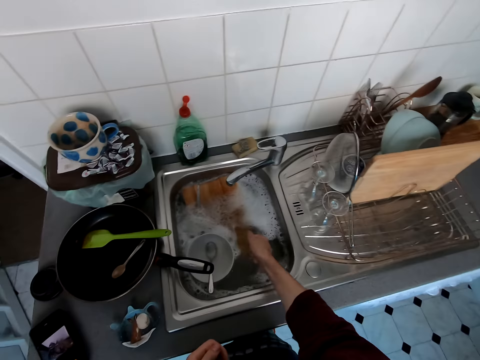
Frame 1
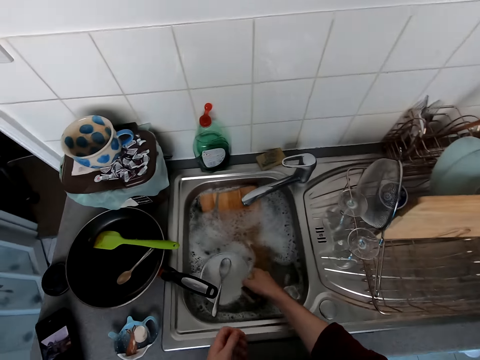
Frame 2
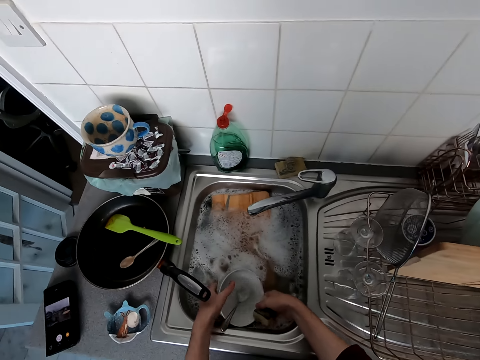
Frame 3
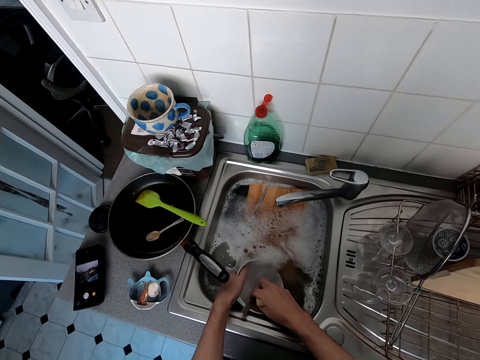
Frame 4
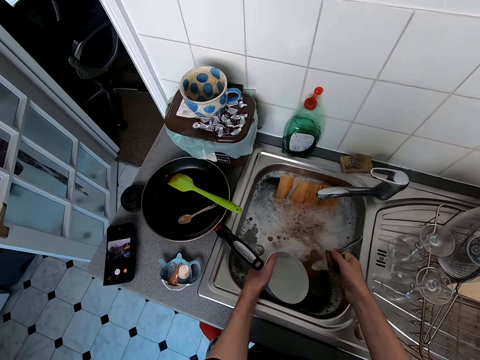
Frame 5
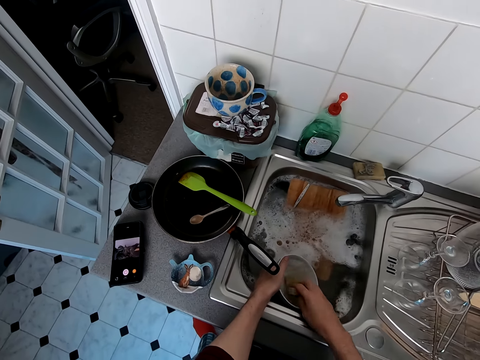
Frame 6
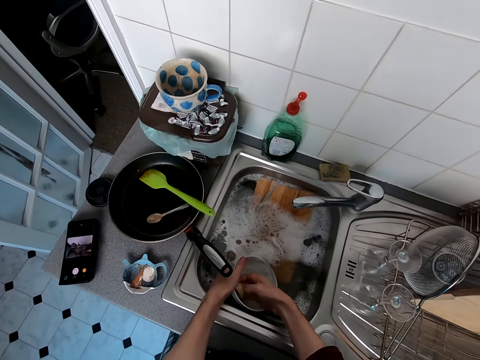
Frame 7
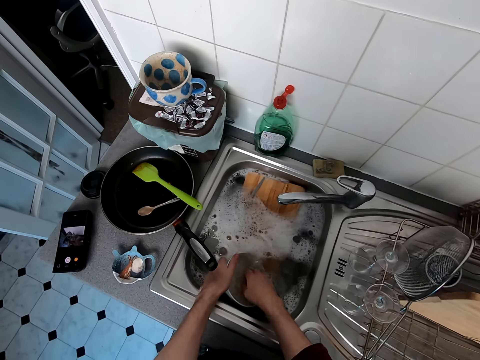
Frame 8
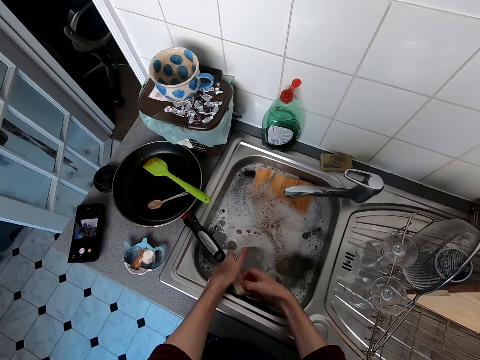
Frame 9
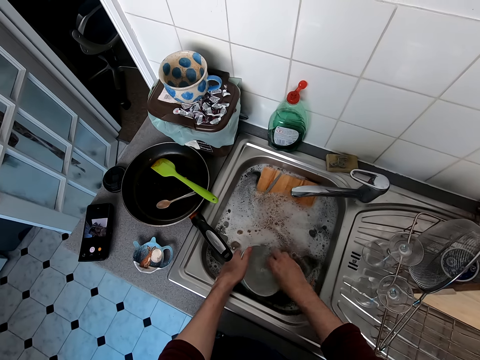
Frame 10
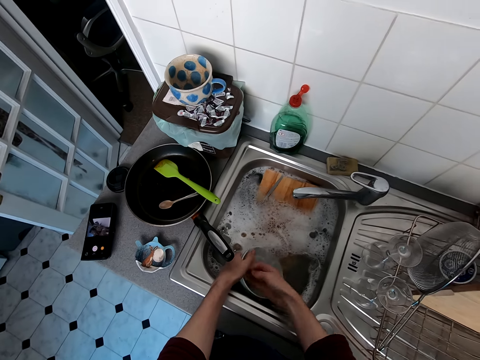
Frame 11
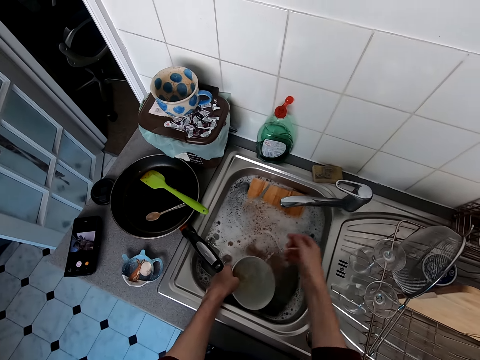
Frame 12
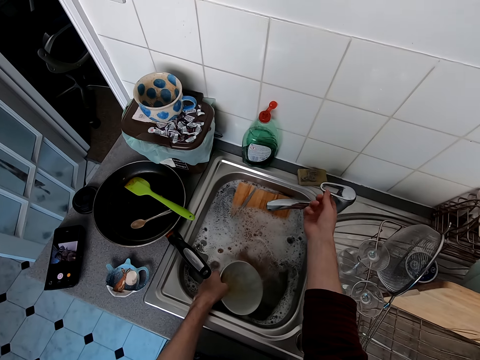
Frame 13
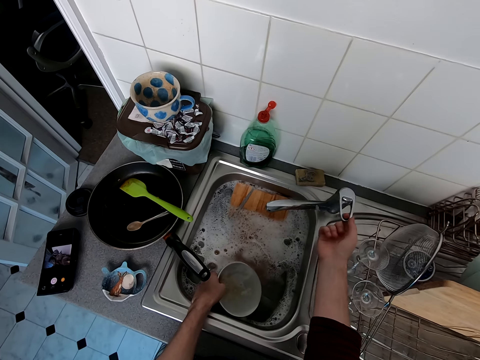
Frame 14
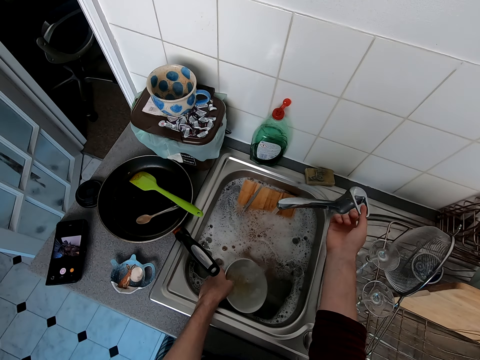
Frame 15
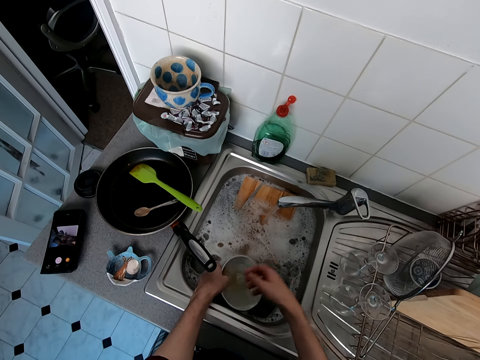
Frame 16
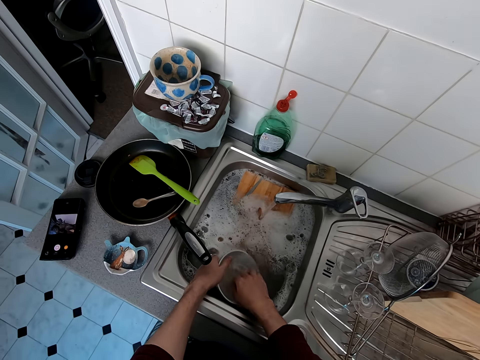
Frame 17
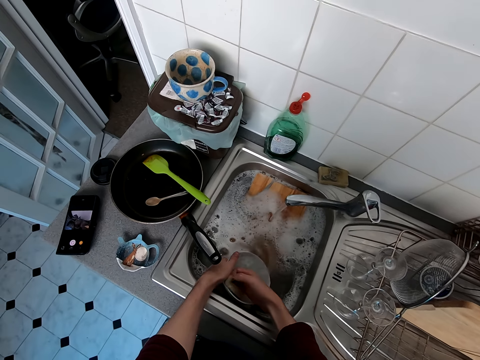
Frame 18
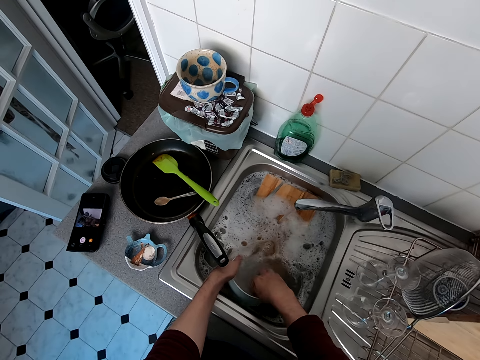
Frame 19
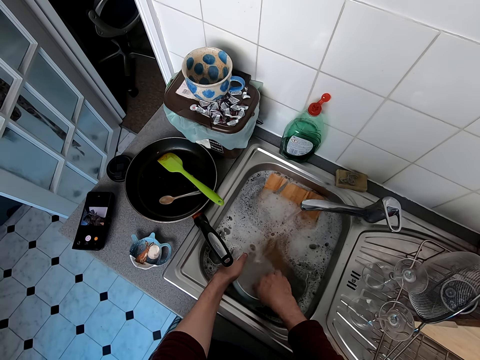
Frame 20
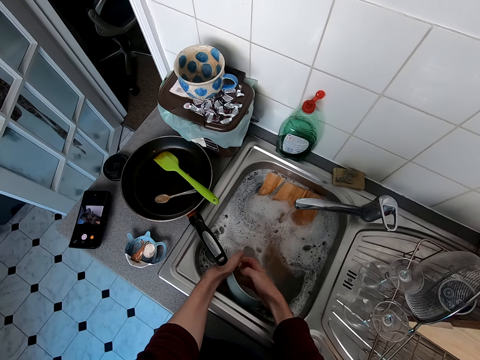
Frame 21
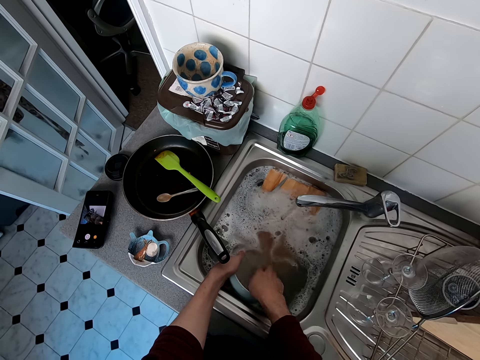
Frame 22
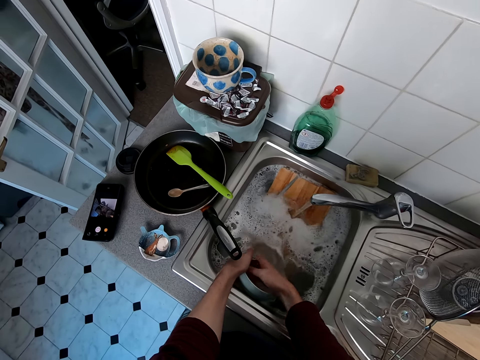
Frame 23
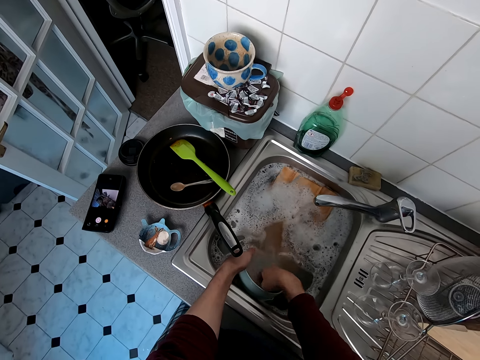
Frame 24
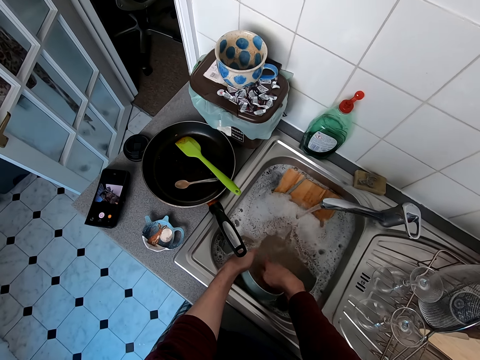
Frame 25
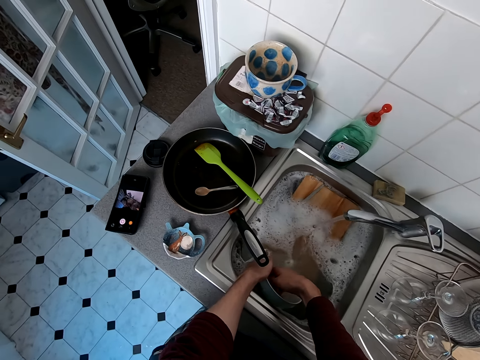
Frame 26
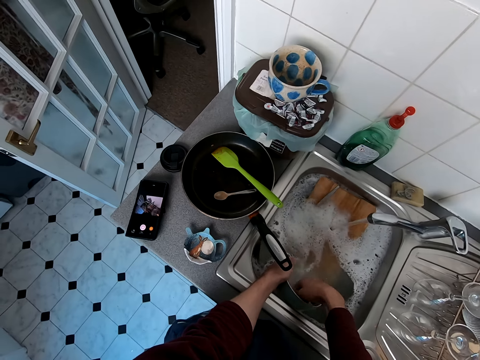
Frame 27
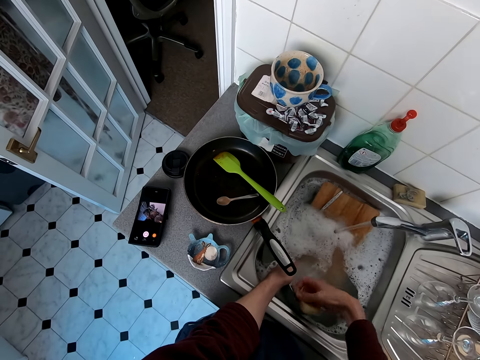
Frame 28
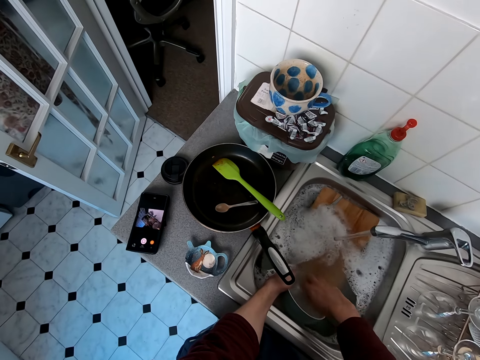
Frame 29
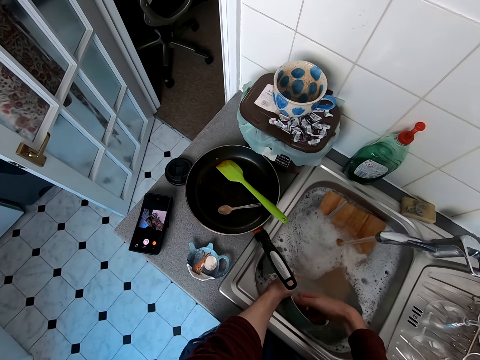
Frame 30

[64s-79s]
The camera wearer picks a plate. They pick a spoon, and put down the spoon. They clean the plate. They open the water tap. They wash the plate in the sink.

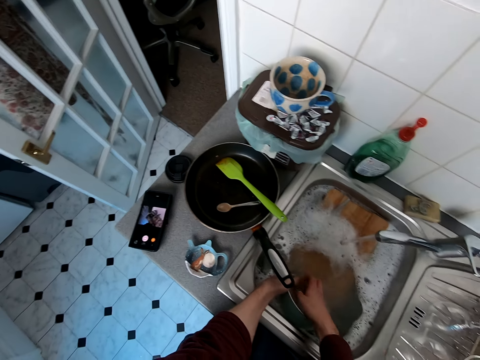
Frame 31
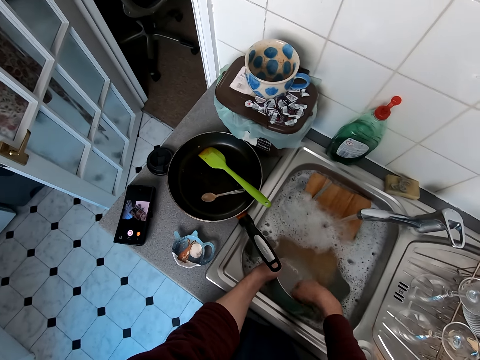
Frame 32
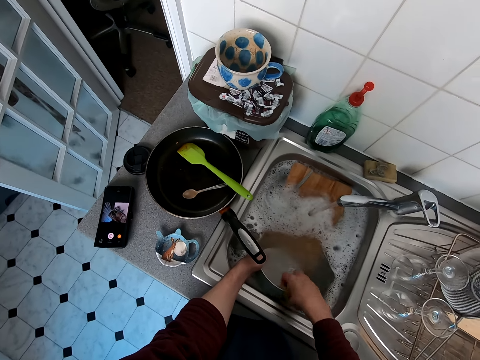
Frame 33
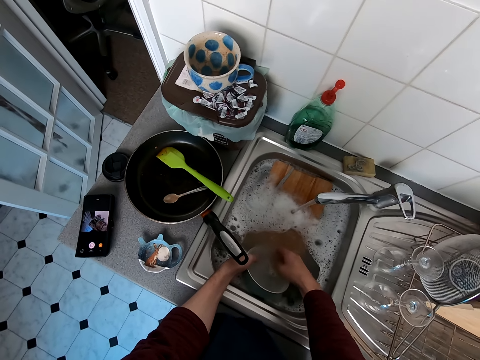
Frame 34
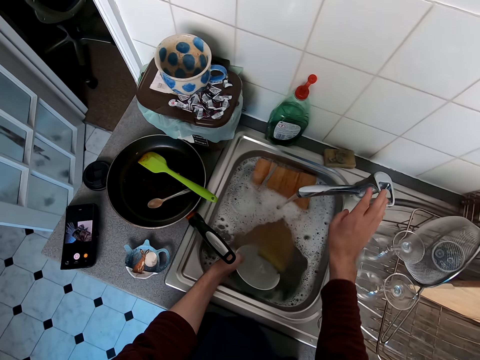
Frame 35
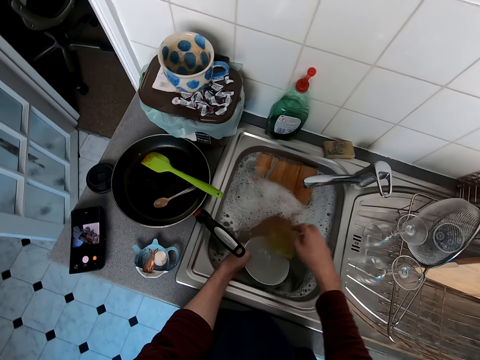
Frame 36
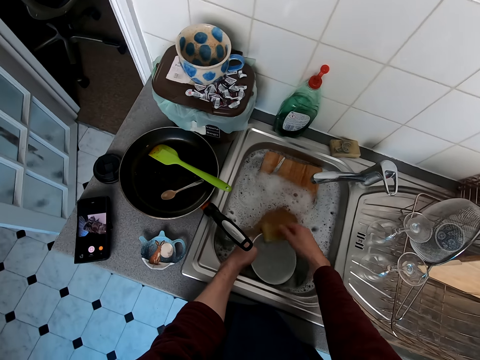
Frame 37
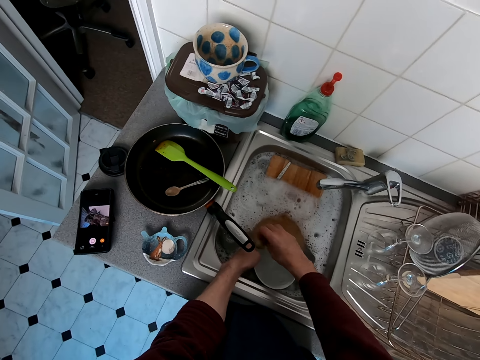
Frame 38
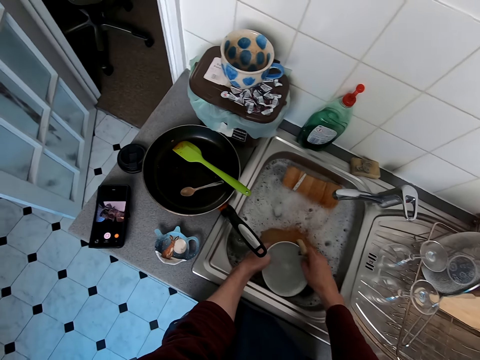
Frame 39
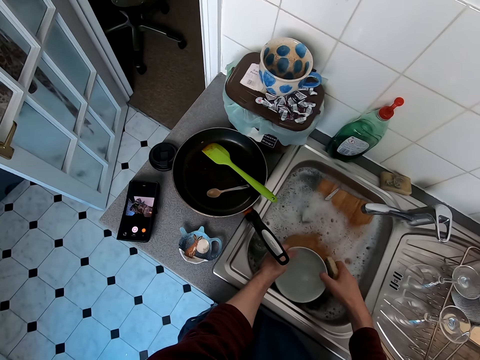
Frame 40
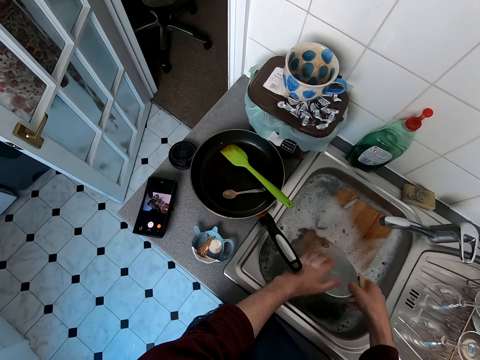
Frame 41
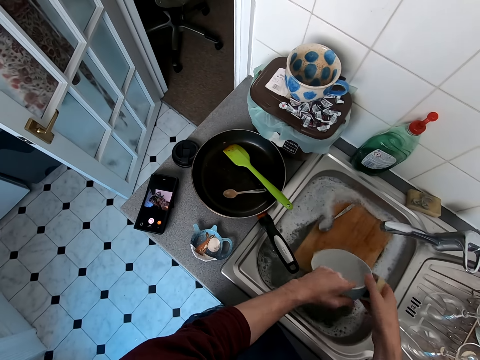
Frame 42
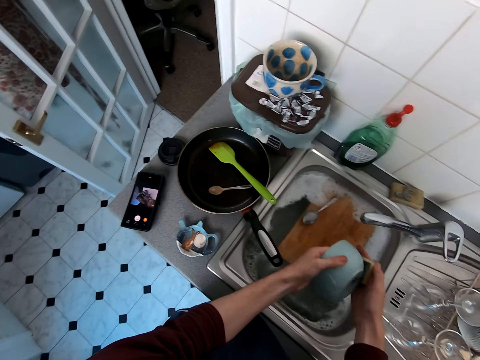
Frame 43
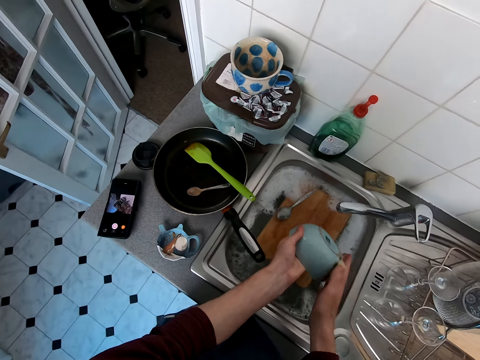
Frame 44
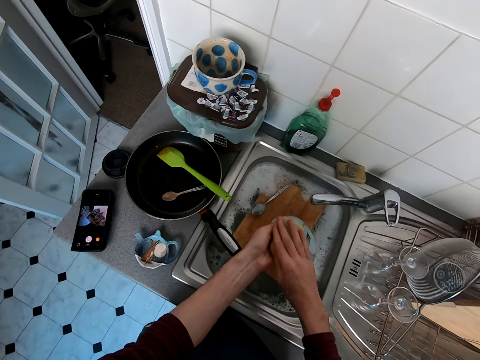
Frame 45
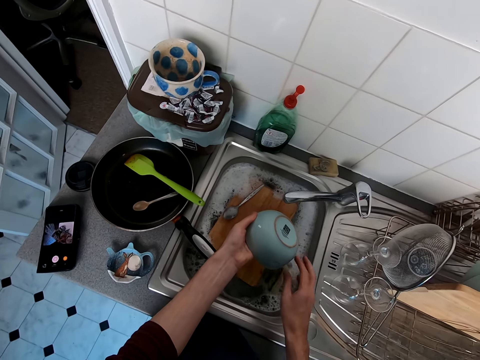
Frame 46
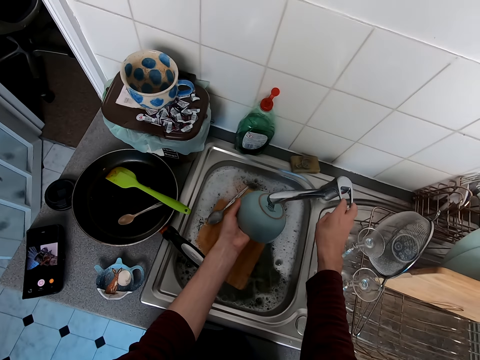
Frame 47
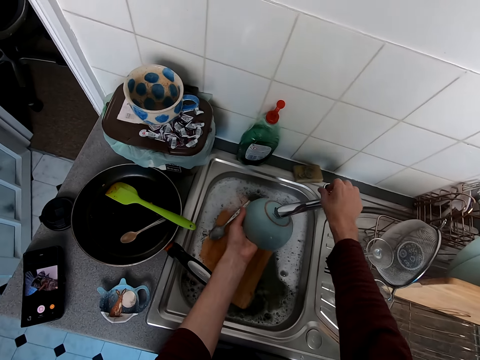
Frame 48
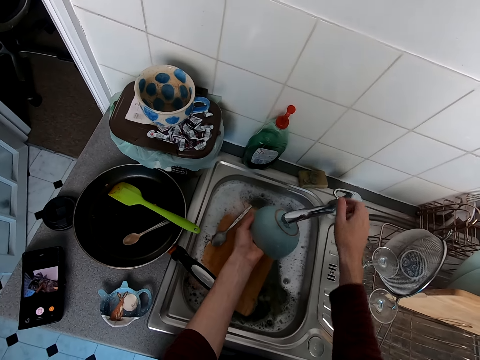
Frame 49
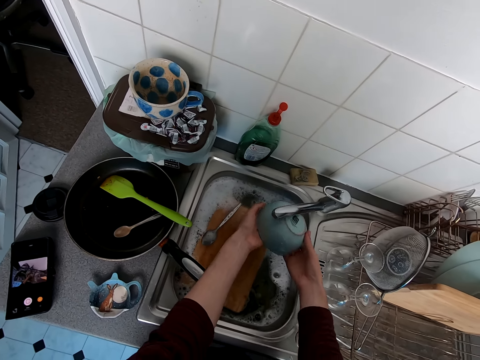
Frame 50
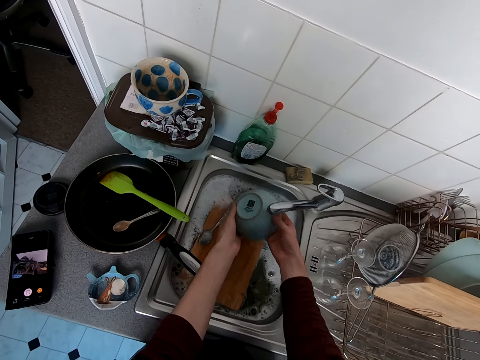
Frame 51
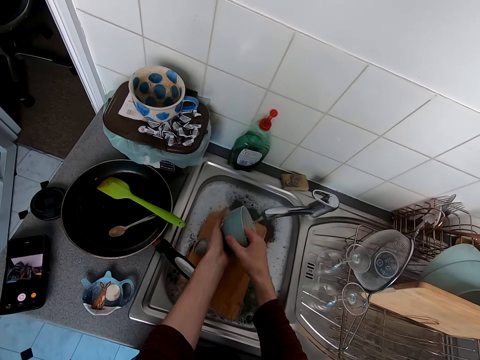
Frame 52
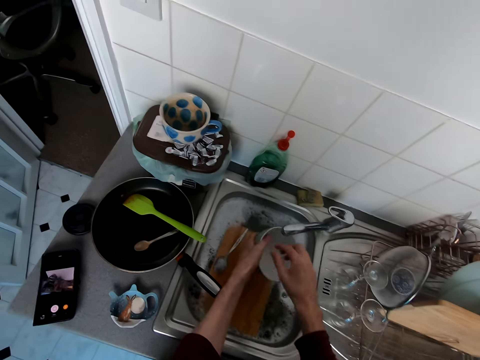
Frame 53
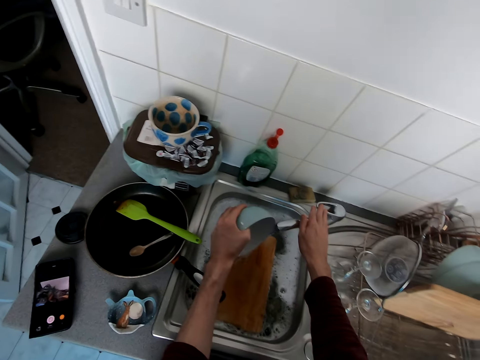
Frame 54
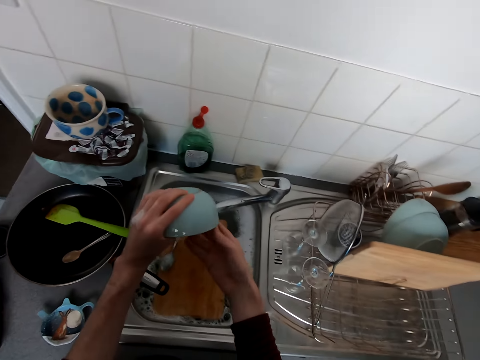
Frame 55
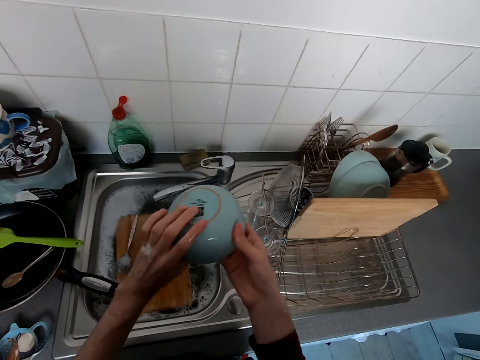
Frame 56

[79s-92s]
The camera wearer closes the water tap. They wash a plate in the sink. They open the water tap. They rinse the plate in the sink. They close the water tap.
